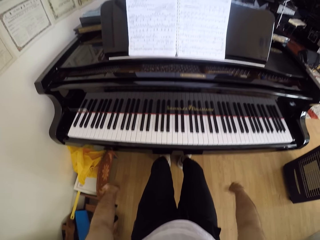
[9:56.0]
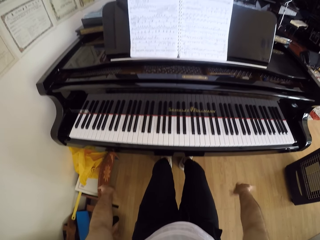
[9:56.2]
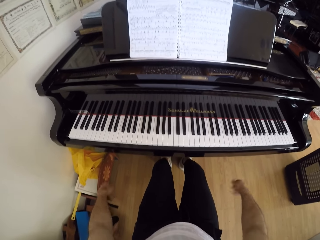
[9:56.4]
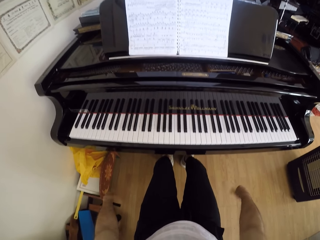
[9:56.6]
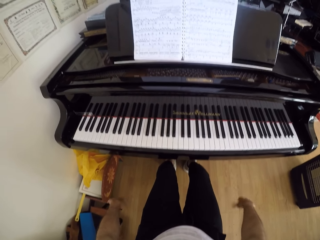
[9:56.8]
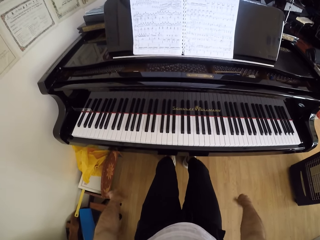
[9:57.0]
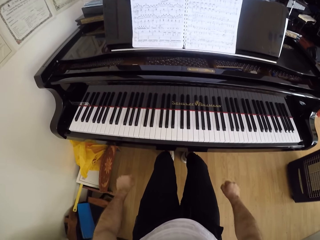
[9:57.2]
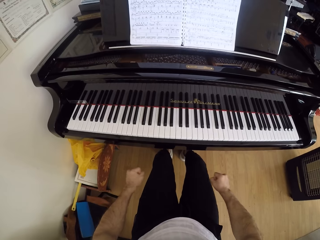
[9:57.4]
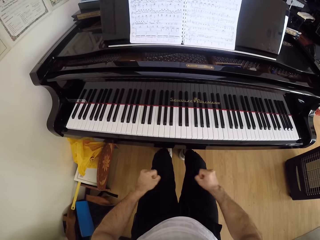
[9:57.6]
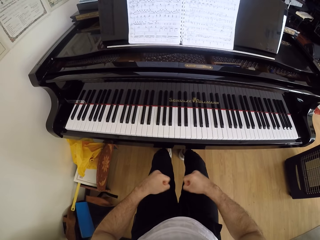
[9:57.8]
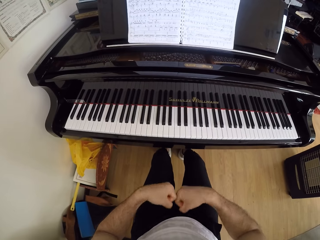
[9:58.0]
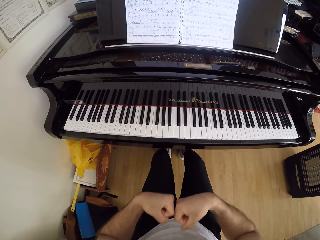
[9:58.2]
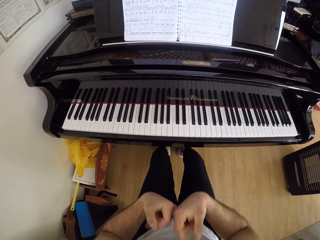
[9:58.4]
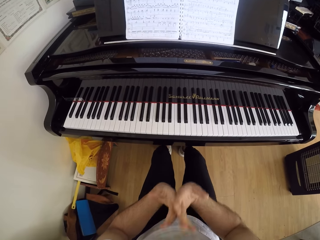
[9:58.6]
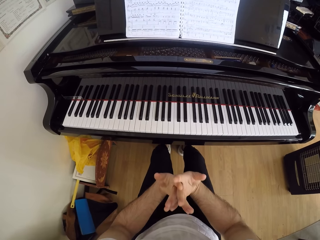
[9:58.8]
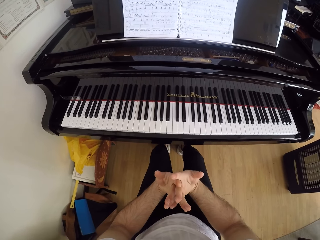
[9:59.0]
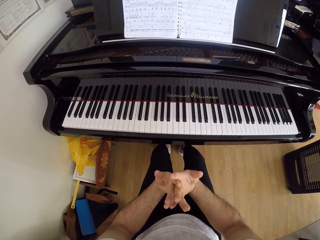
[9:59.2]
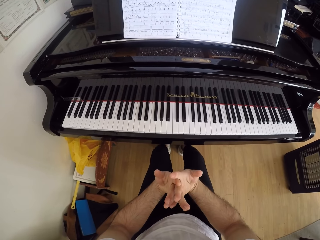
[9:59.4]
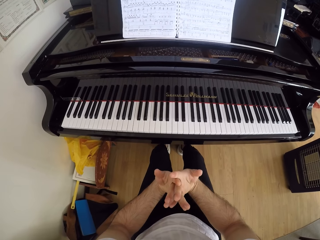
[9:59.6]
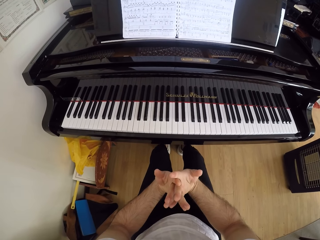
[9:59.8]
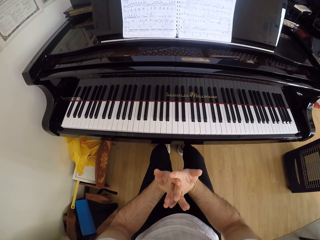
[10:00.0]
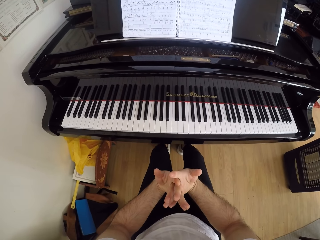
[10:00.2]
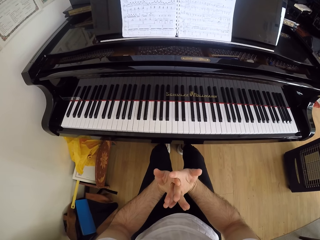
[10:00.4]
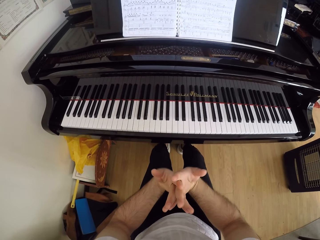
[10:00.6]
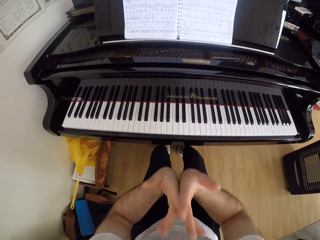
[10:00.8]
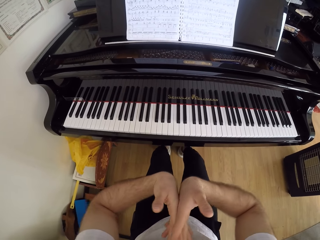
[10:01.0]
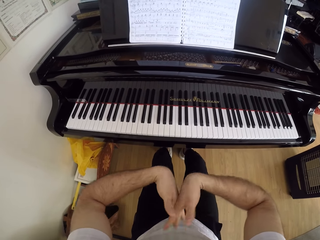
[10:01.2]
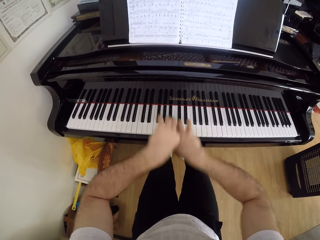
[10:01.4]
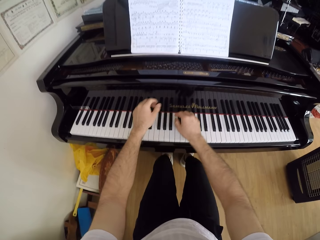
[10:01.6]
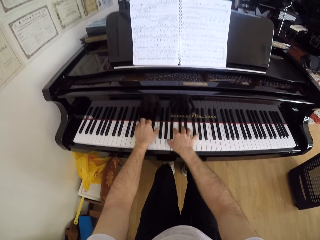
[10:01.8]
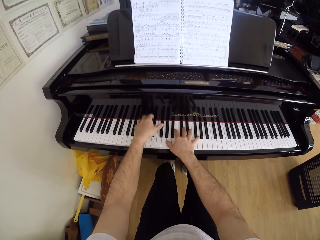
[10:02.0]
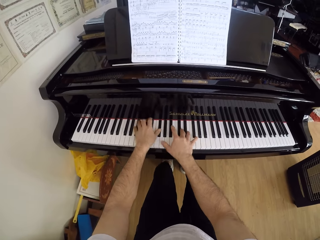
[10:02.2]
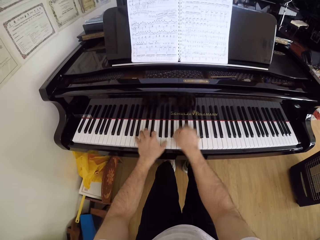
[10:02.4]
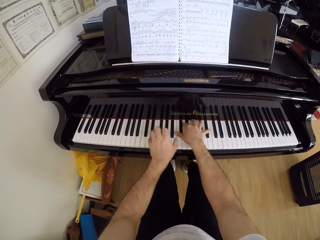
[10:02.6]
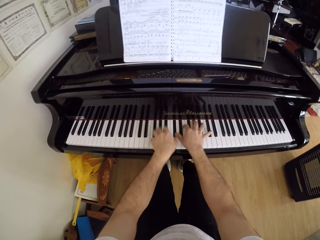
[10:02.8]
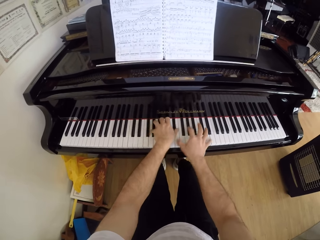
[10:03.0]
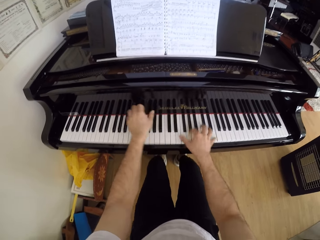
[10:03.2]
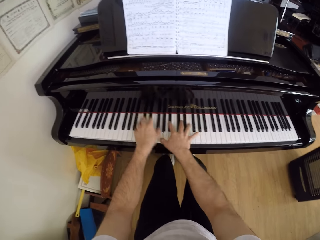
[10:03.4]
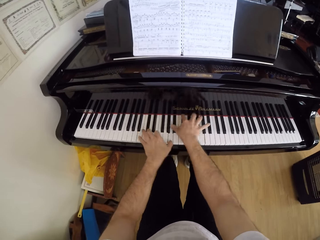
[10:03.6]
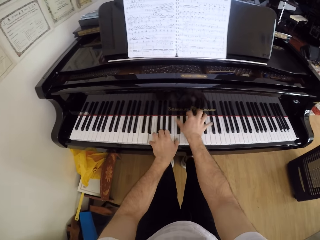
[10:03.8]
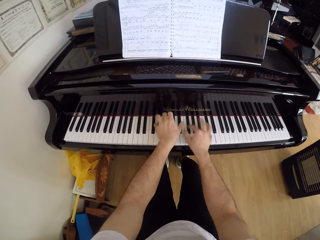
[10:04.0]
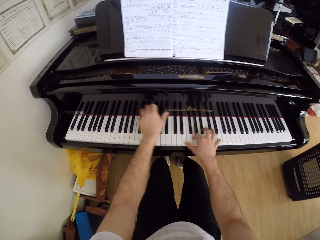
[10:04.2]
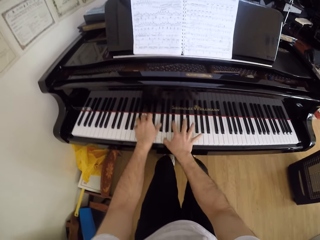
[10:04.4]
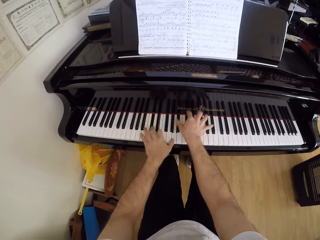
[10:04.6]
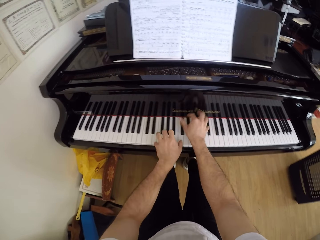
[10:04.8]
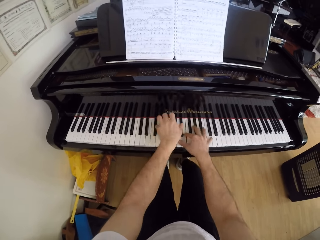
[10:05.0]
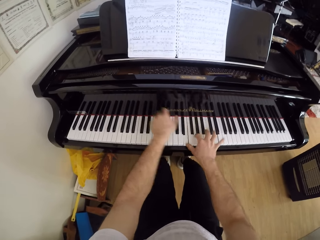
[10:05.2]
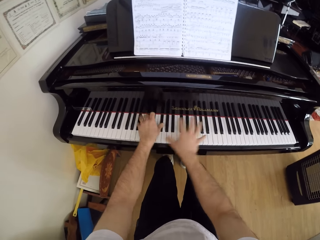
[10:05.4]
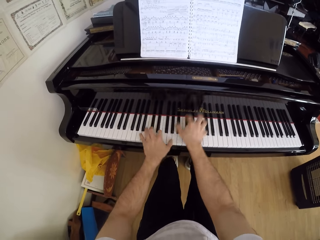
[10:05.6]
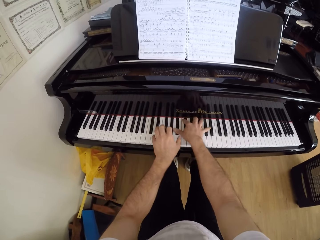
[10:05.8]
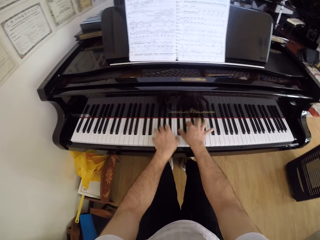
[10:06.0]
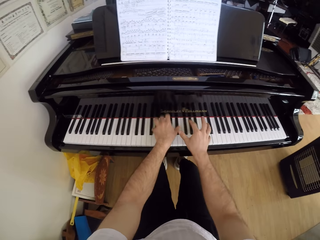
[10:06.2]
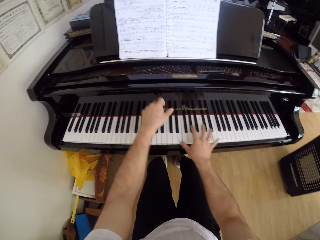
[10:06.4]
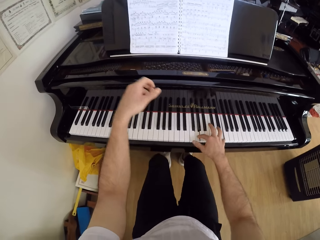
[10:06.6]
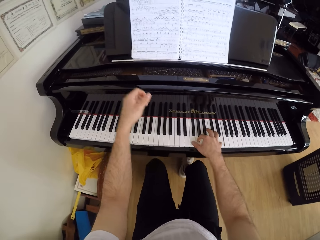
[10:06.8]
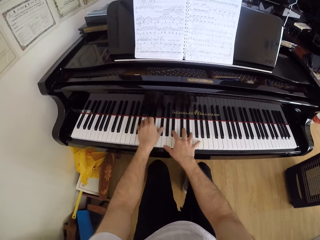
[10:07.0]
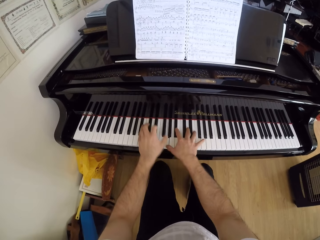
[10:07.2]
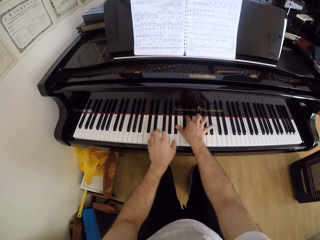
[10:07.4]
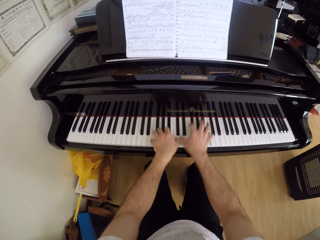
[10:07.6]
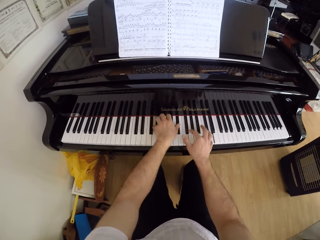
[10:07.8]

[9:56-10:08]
The camera wearer looks at a book. They play the piano with both hands.

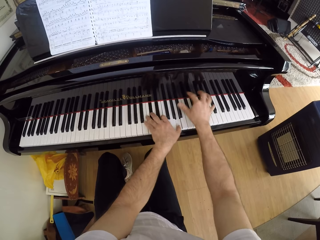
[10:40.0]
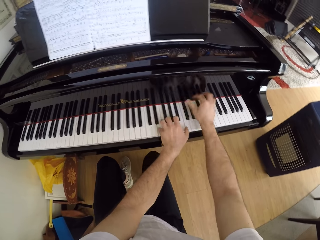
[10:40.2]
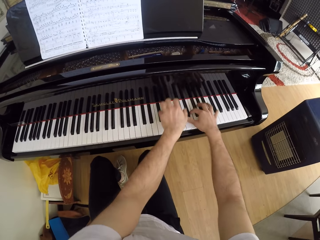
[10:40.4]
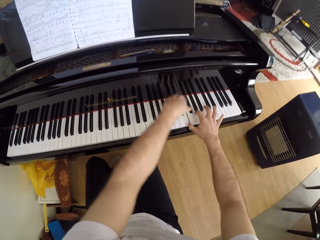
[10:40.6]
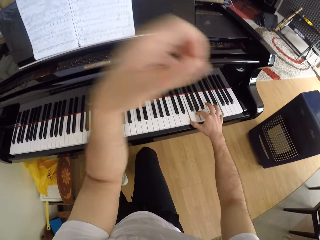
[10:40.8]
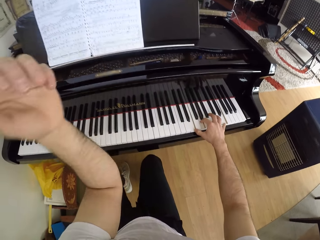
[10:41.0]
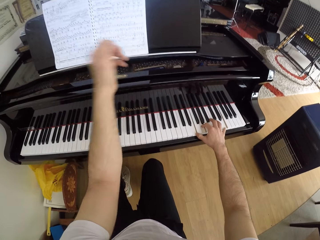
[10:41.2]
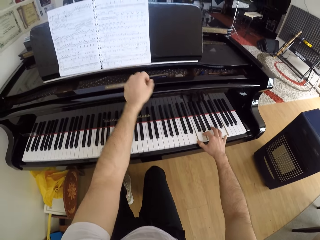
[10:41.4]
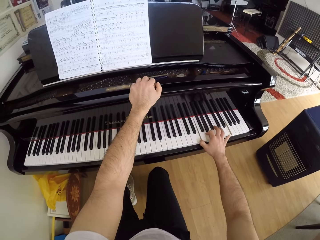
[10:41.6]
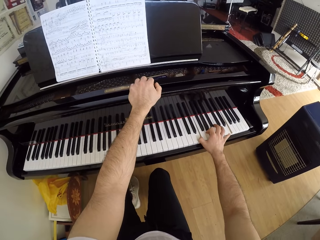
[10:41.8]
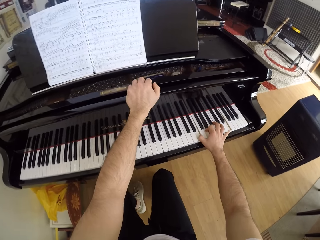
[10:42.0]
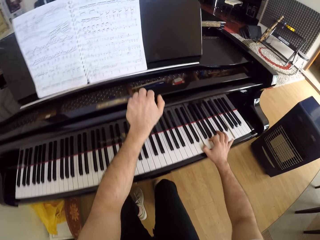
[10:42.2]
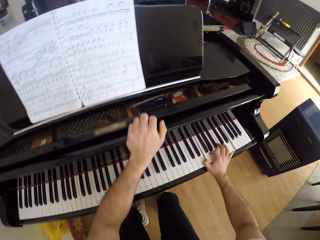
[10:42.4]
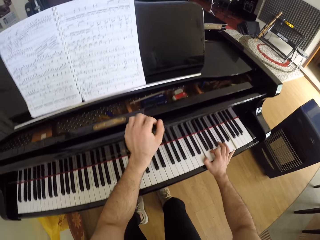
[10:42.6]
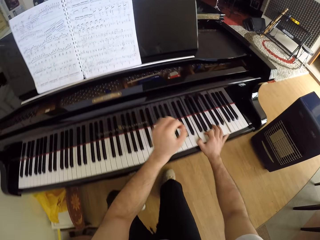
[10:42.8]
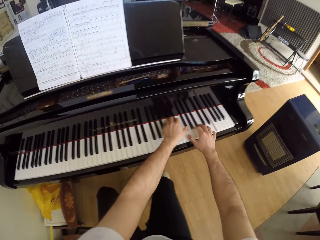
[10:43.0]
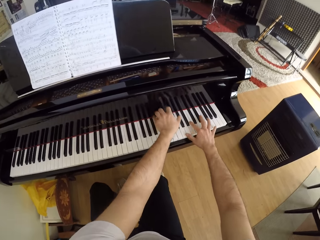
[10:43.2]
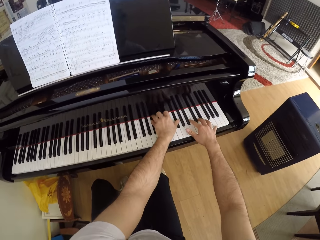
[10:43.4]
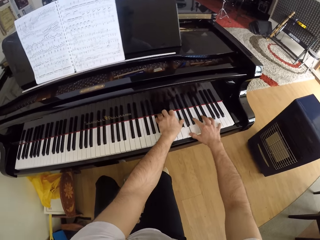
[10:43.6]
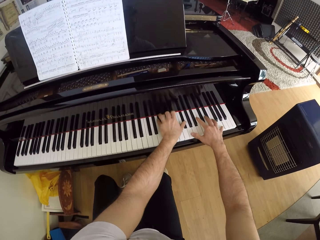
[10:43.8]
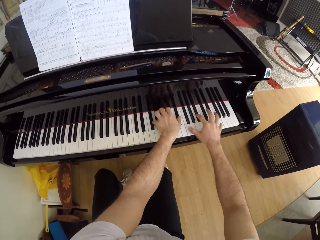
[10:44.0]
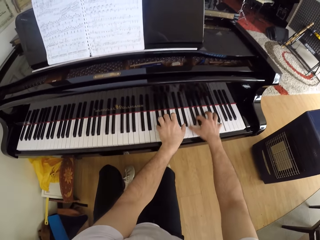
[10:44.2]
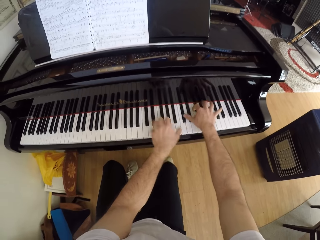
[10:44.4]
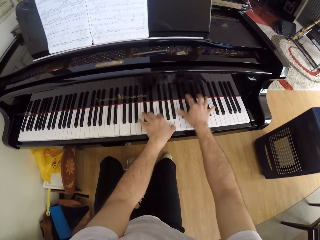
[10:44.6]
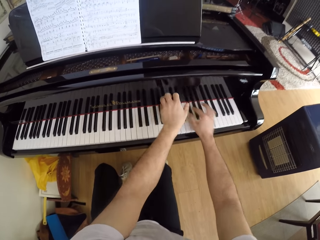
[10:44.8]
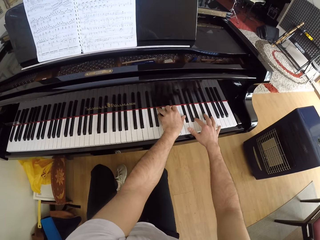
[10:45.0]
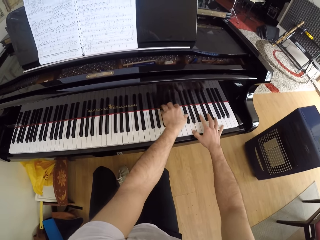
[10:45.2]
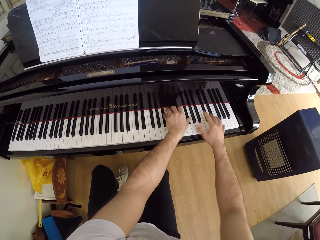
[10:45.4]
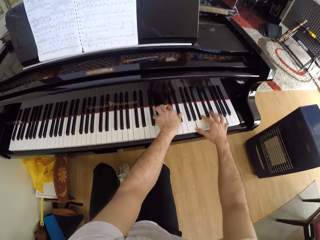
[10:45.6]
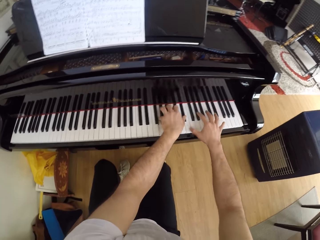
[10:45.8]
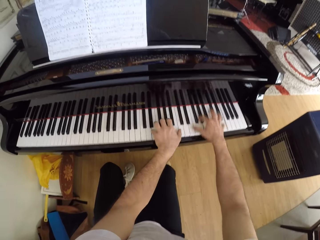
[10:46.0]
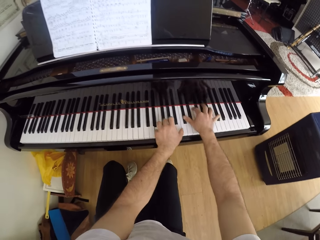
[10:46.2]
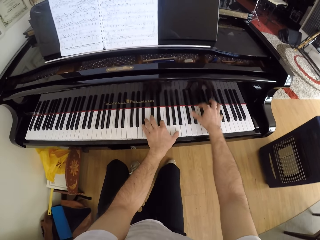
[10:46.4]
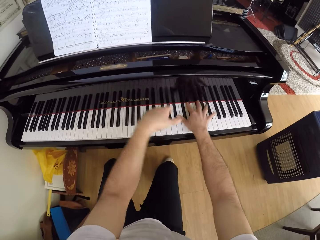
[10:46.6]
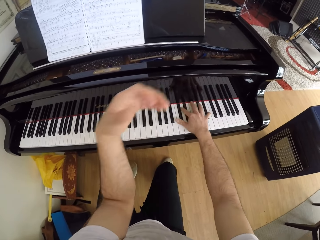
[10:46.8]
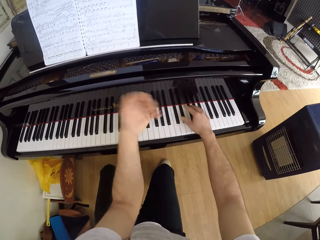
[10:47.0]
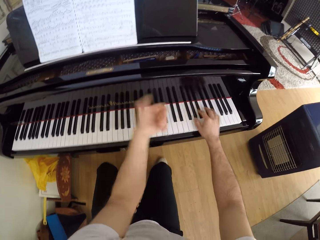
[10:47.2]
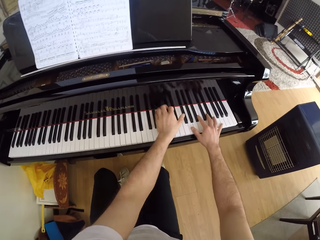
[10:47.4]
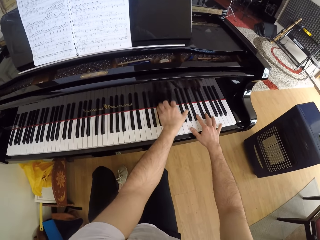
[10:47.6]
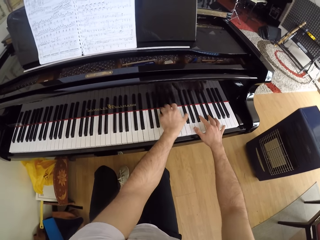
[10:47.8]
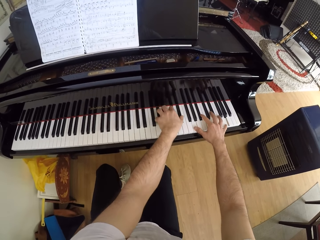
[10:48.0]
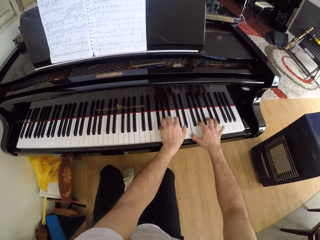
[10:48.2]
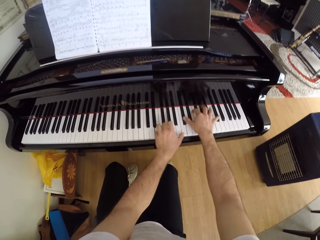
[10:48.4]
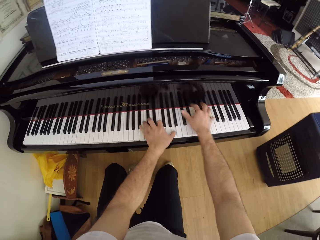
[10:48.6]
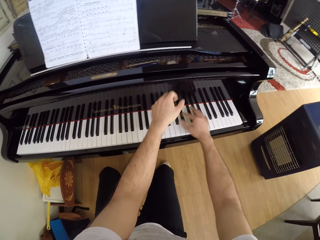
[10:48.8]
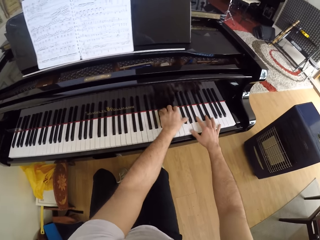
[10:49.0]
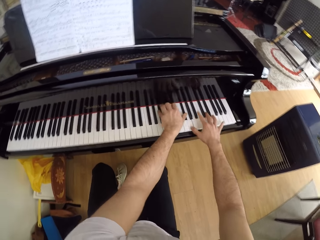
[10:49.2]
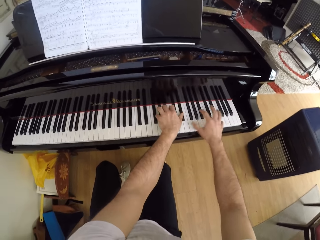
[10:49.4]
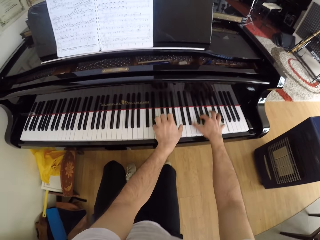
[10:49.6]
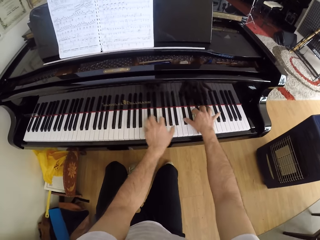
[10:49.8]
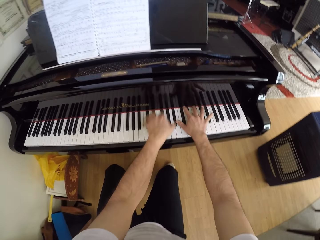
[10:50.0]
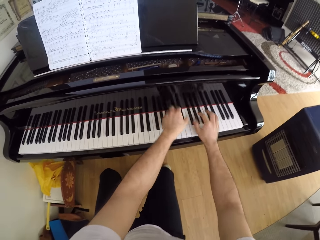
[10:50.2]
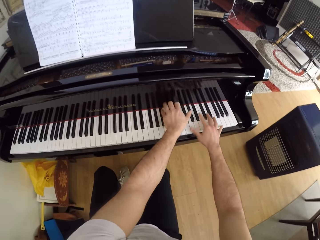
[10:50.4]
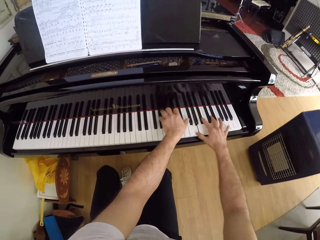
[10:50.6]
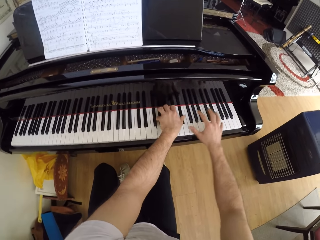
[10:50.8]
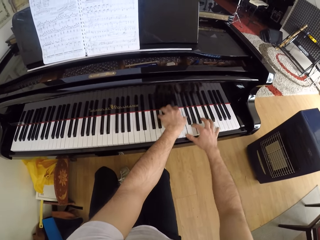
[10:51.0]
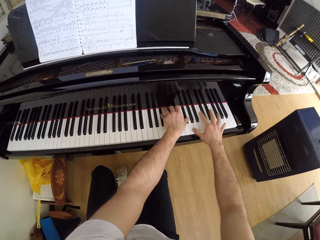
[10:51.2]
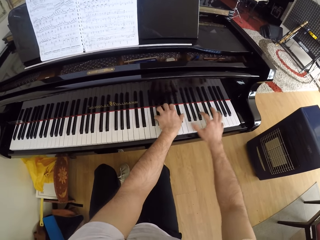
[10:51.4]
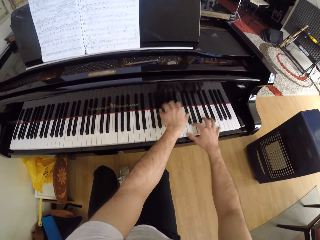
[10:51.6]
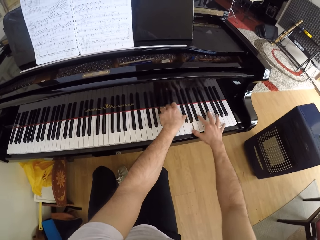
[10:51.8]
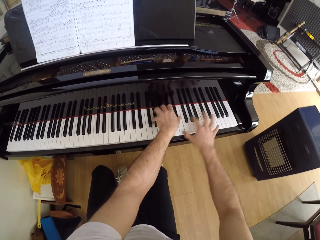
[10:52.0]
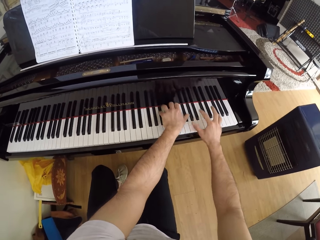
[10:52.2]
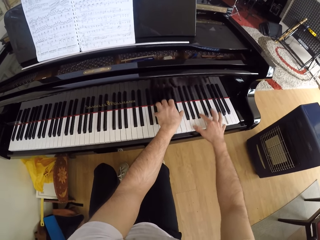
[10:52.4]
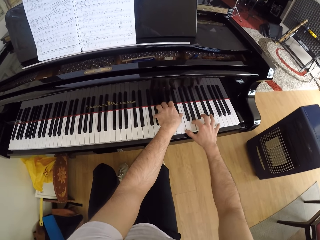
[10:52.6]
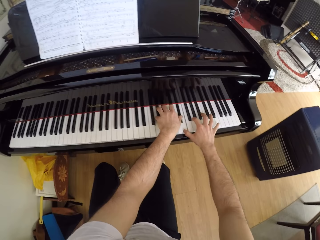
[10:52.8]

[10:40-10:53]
The camera wearer places his left hand on the piano. He looks at a book. He plays the piano with both hands. He wiggles his left hand. He plays the piano with both hands.
